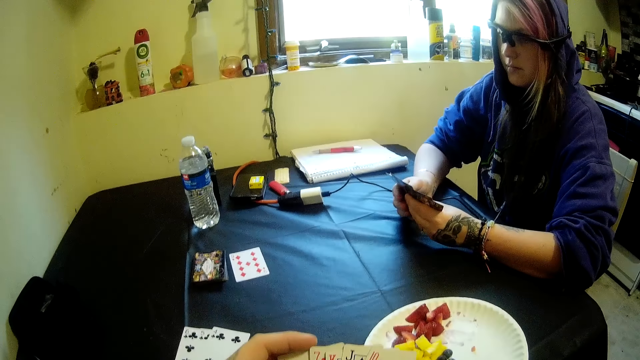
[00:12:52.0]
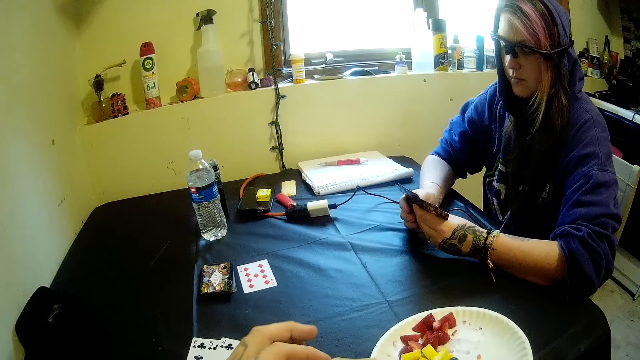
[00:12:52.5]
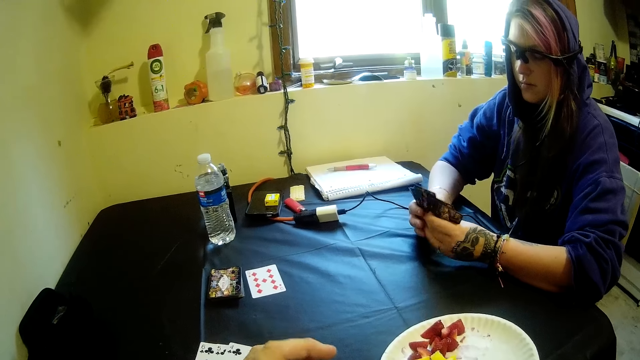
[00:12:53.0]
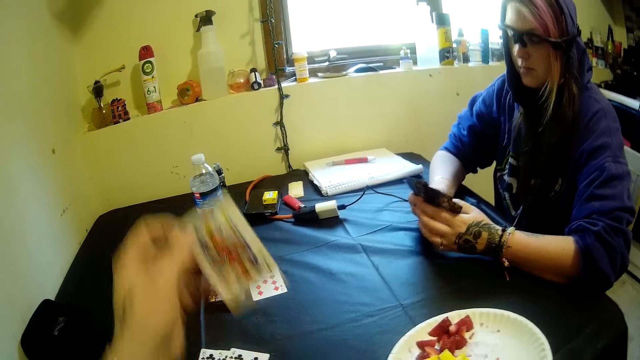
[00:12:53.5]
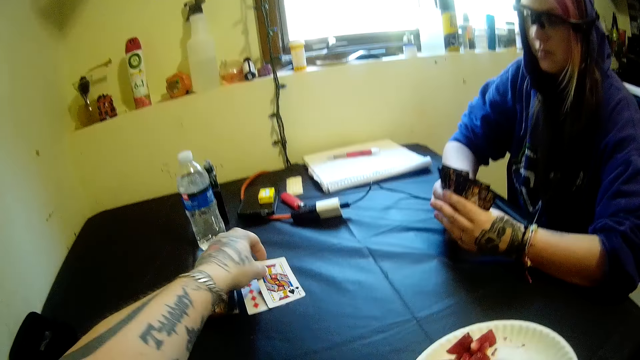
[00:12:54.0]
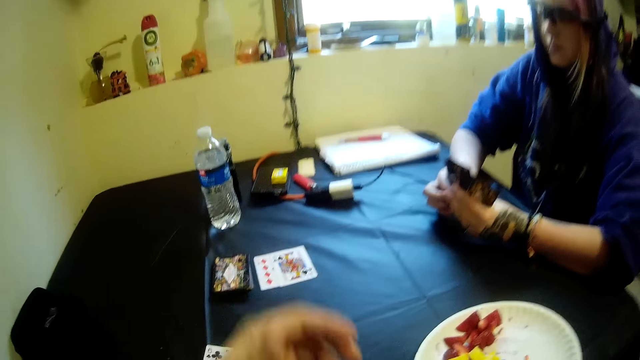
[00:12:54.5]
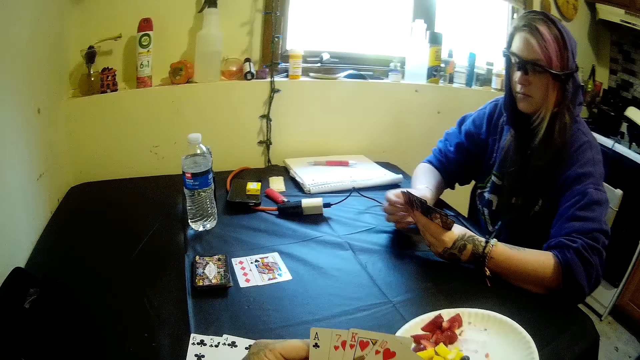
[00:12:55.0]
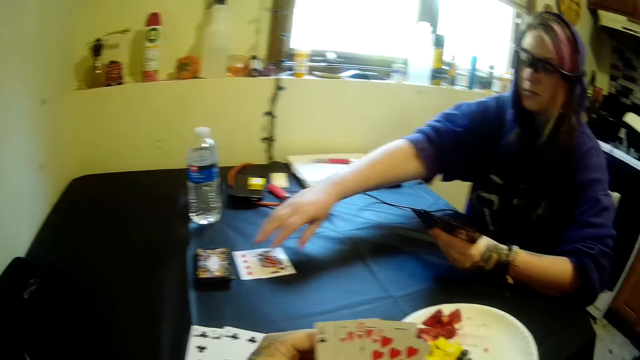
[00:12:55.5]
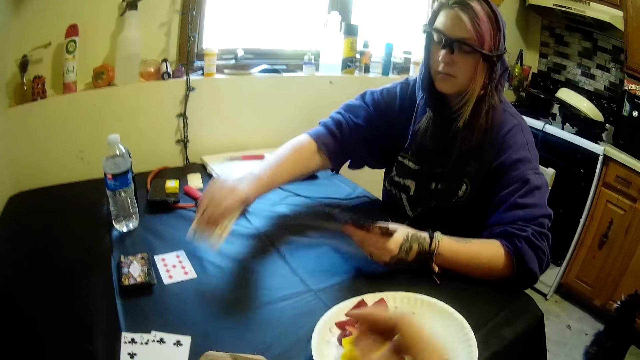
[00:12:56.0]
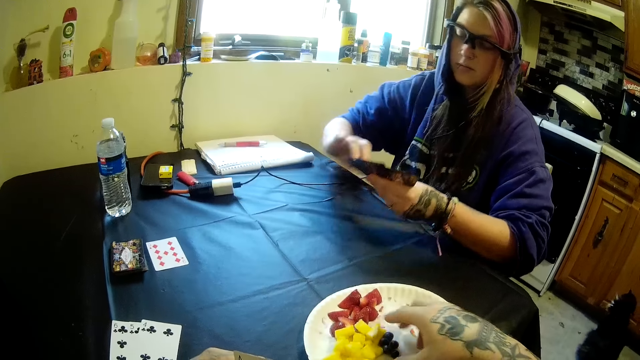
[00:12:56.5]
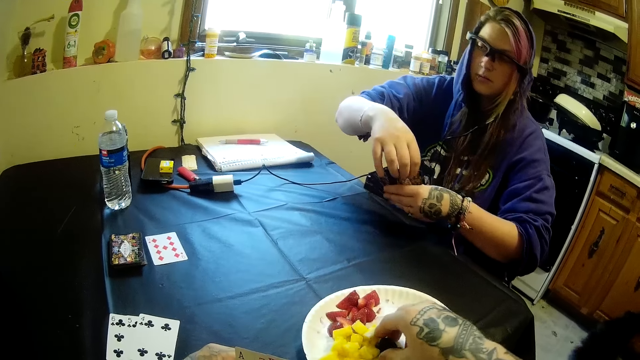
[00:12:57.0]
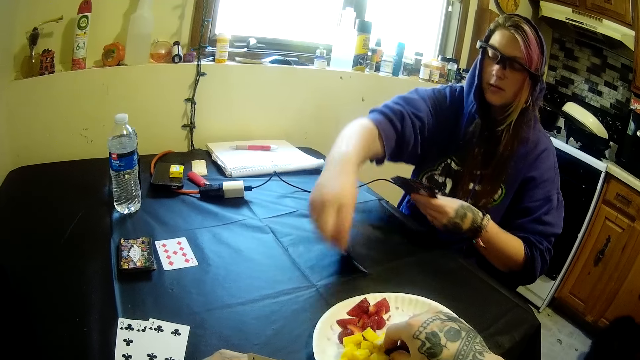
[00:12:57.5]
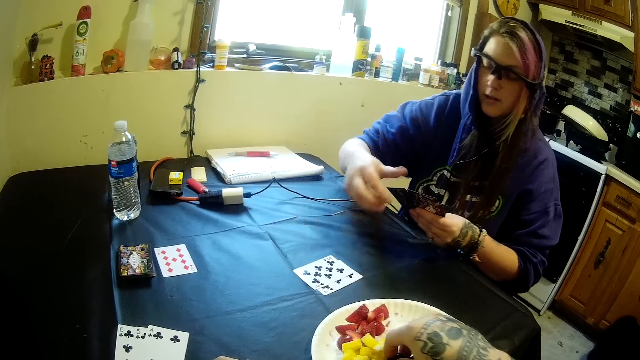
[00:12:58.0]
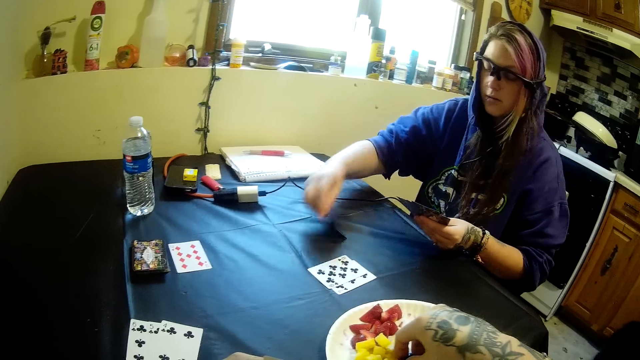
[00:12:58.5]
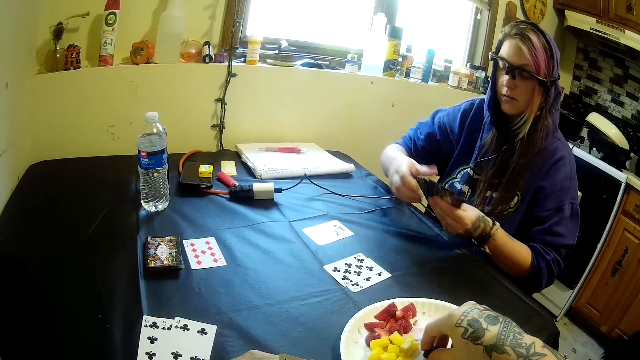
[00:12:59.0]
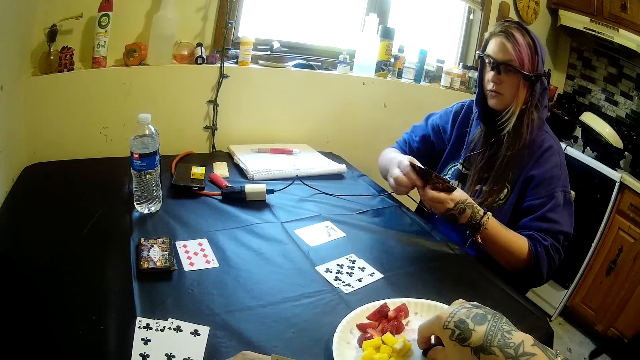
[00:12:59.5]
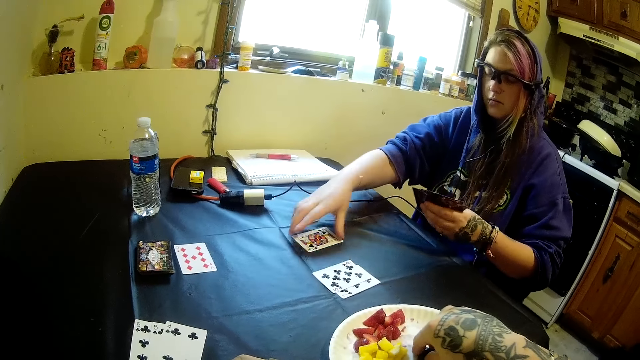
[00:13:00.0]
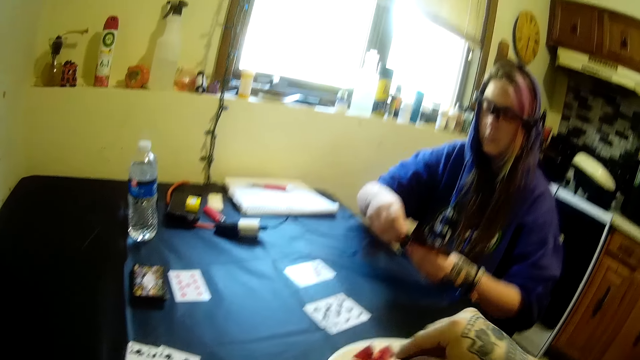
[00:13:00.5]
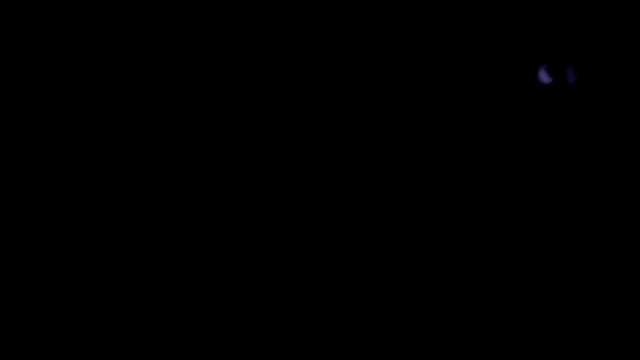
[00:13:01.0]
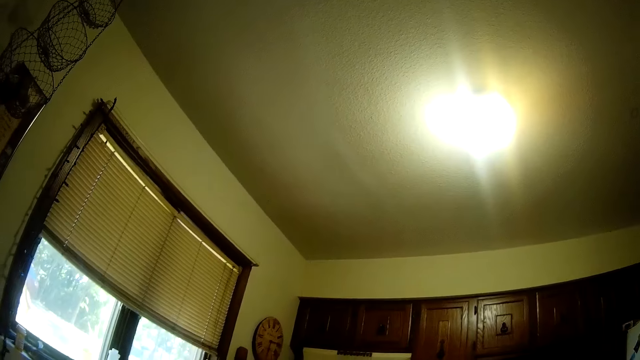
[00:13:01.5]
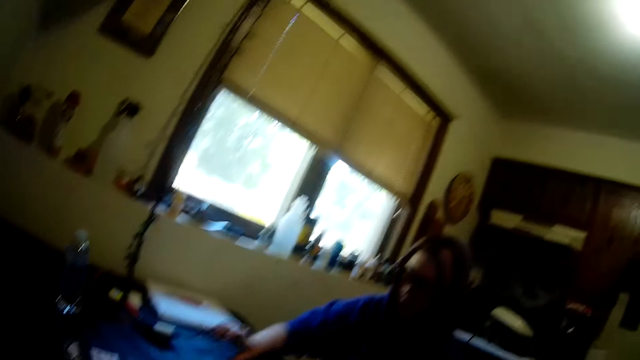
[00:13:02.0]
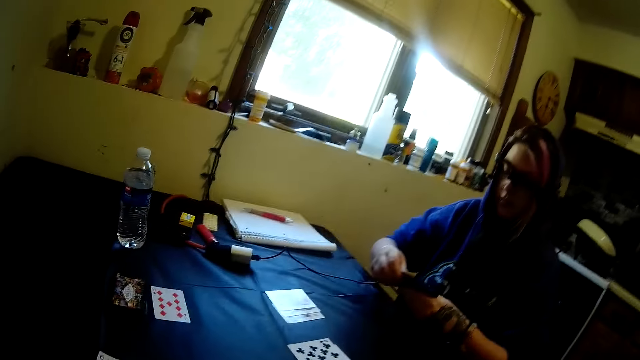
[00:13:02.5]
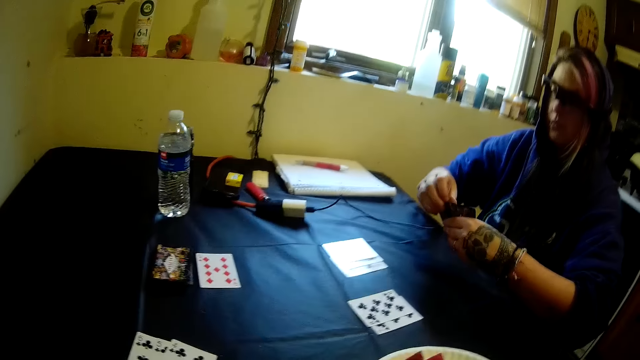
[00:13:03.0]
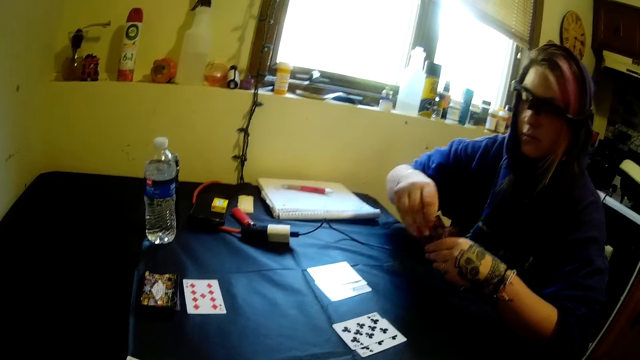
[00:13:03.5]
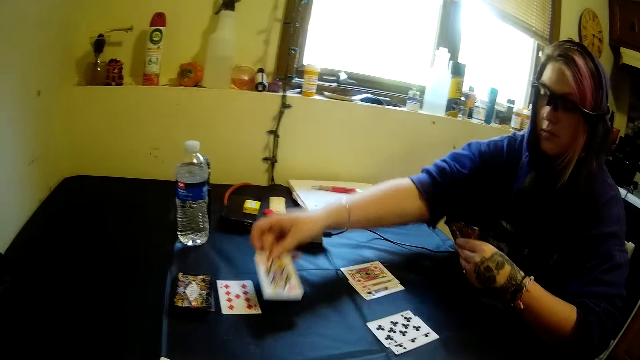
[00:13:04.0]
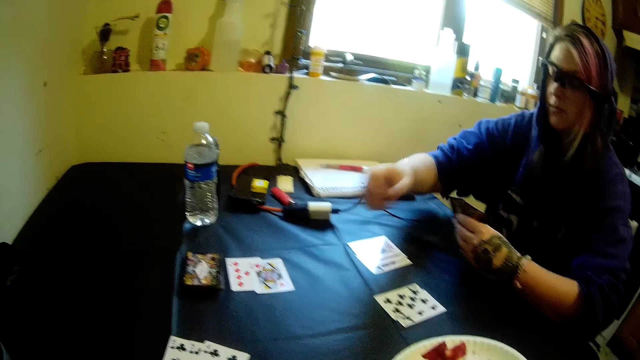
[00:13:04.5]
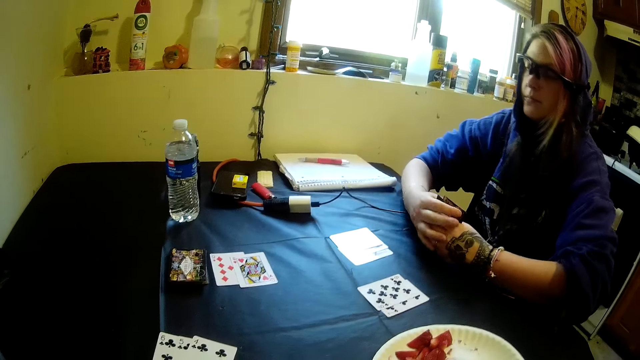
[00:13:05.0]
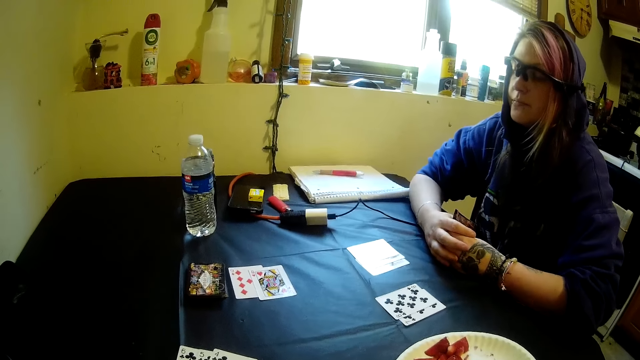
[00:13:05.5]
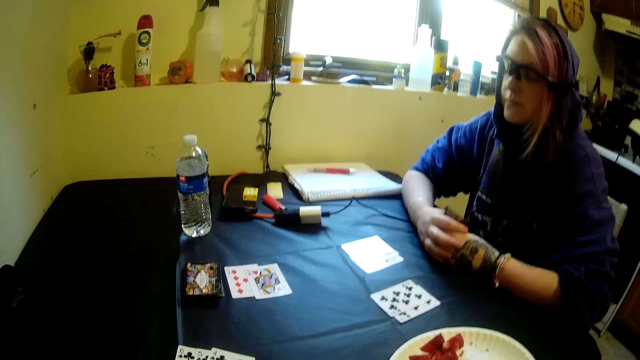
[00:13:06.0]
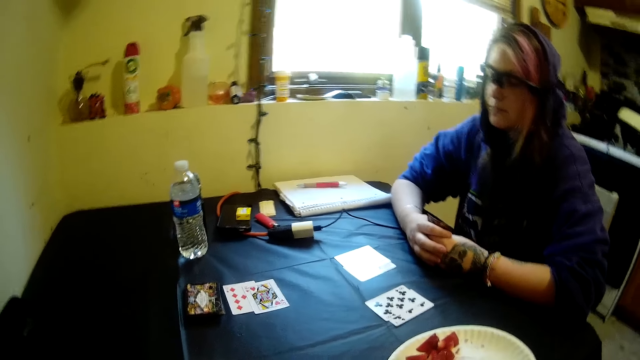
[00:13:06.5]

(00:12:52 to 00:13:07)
A man holds the cards with both hands. The camera wearer drops the card on the table with his left hand. The man picks a card from the table with his right hand. The camera wearer picks up fruits. The man puts the card on the cards. The man picks up a card and drops the cards on the table with his right hand. The man picks up a card, puts the card on the table and holds the cards with both hands. The camera wearer picks up fruits. The man pulls his hand off the cards. The camera wearer looks at the ceiling. The man picks up a card and moves the cards from his hand to the table with his right hand. The man pulls his hand off the cards.

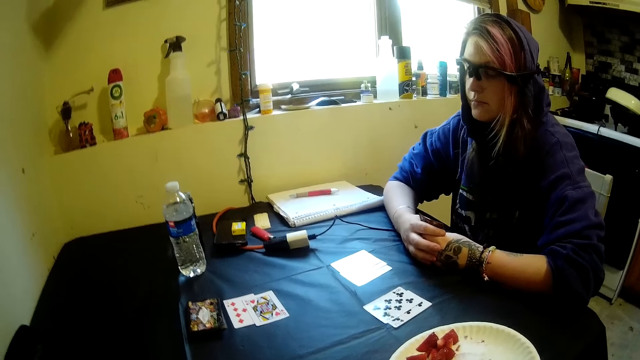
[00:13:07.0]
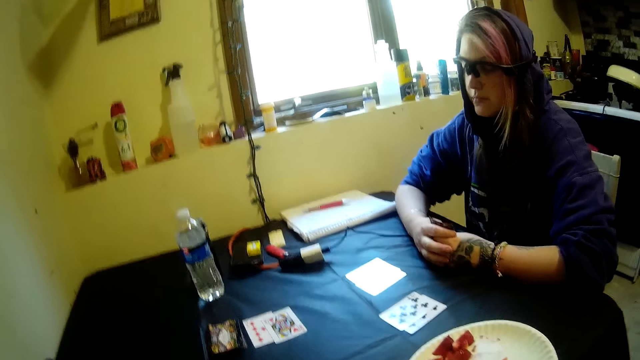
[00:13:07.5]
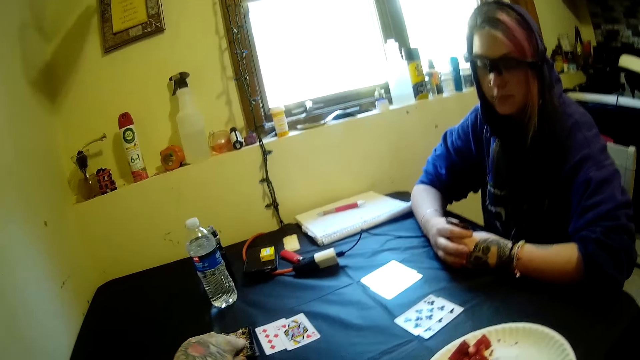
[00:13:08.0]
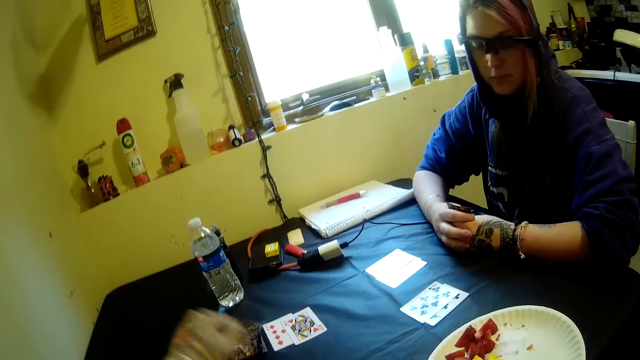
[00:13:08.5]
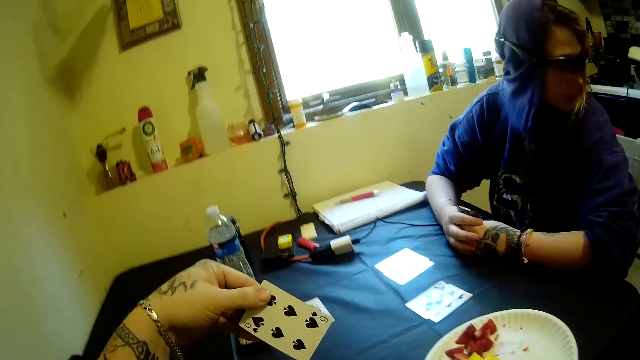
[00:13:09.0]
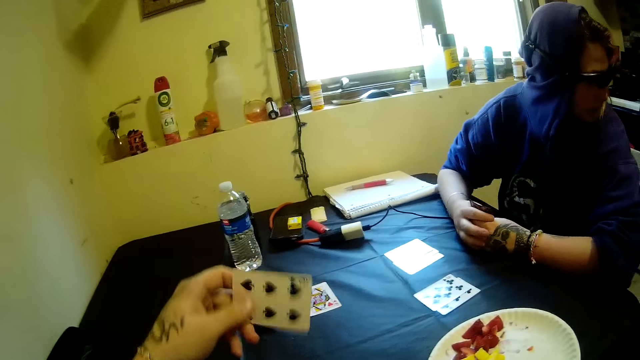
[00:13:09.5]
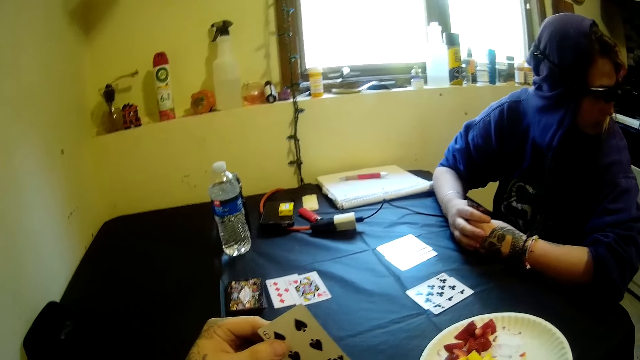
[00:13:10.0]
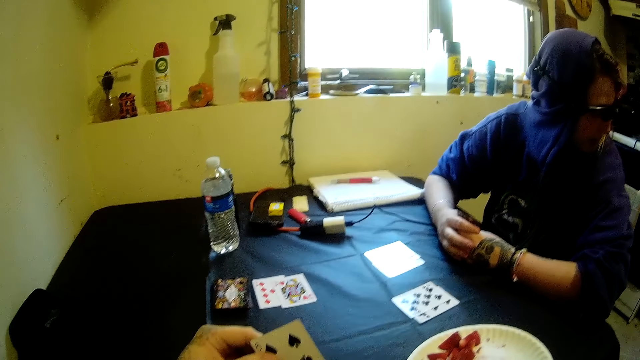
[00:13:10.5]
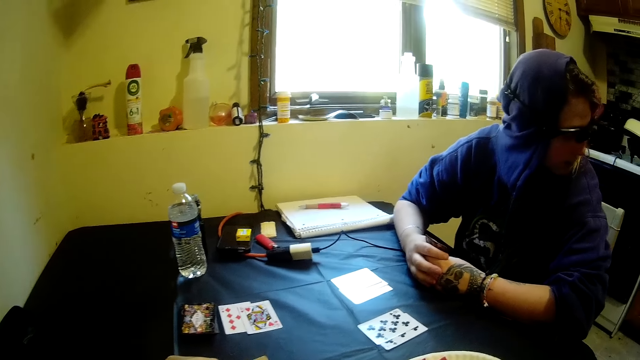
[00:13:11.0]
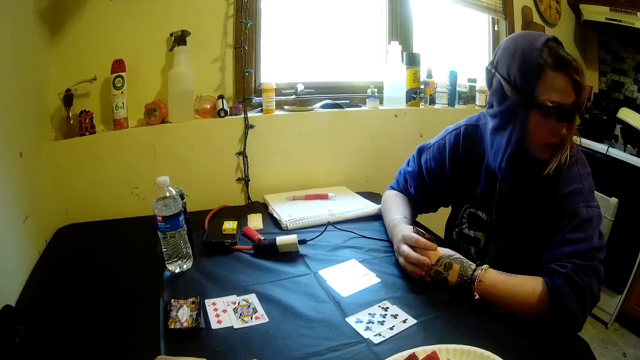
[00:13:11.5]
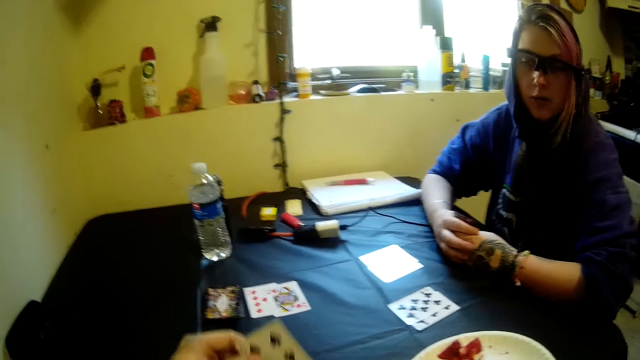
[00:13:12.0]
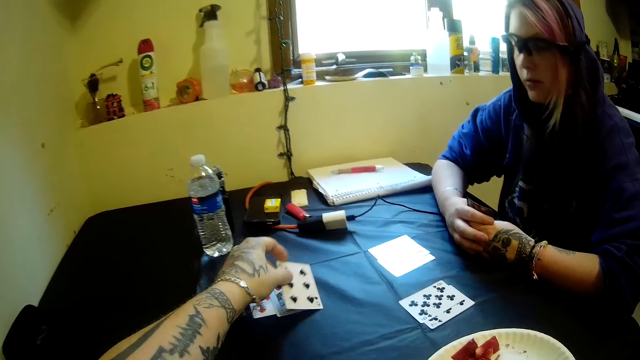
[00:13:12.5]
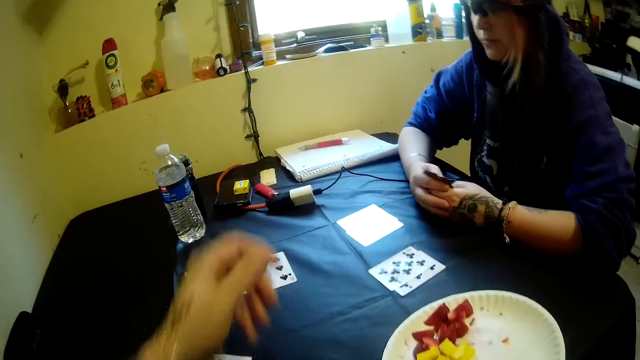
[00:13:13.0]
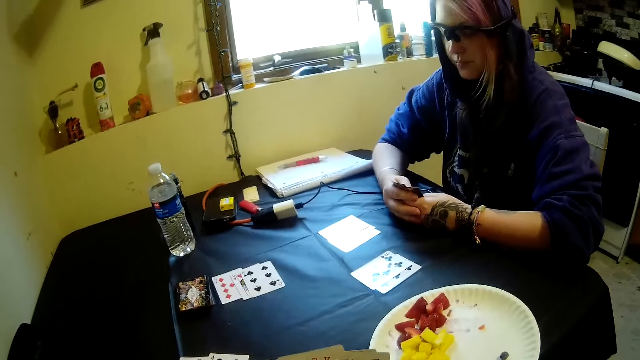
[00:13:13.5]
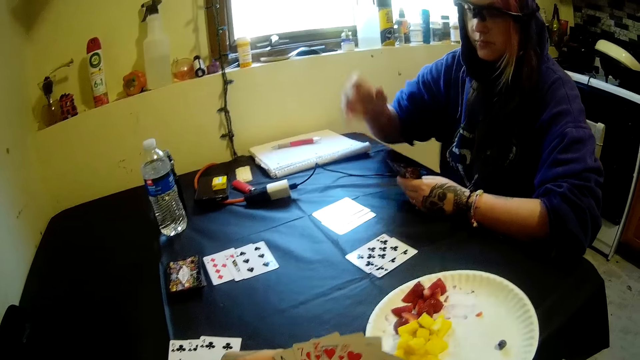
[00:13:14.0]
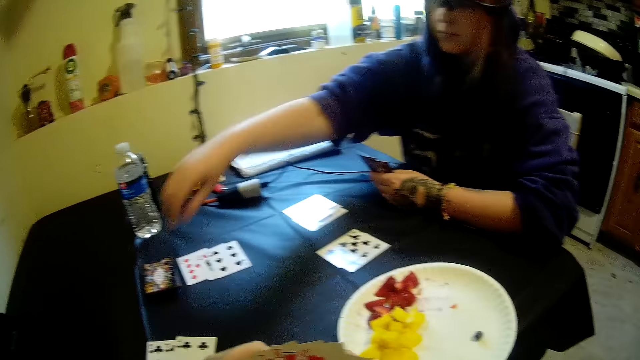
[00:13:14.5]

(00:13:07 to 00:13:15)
The camera wearer picks another card from the stack of cards on the table with his left hand. He checks the card. He puts the card behind the cards. A man looks aside. The camera wearer drops the card on the table with his left hand.
